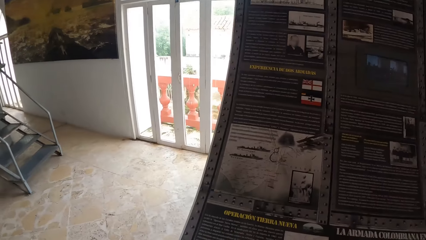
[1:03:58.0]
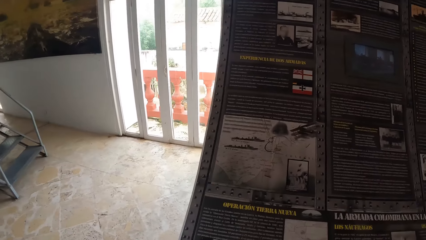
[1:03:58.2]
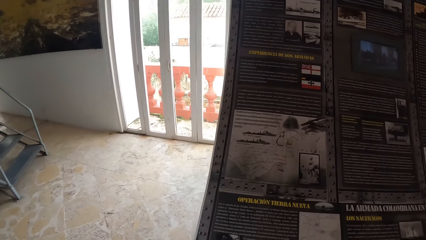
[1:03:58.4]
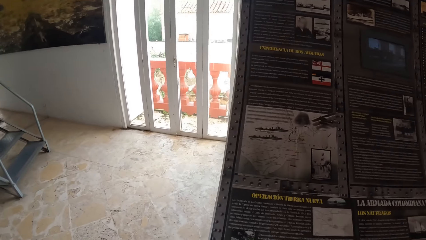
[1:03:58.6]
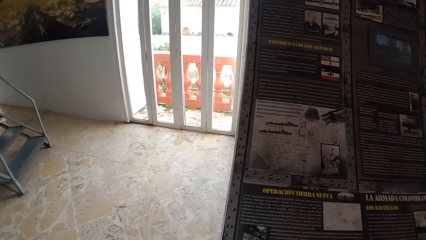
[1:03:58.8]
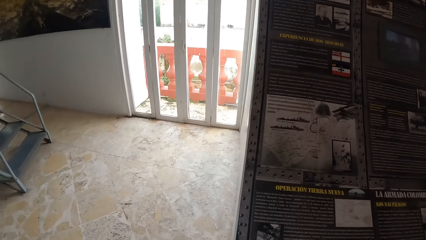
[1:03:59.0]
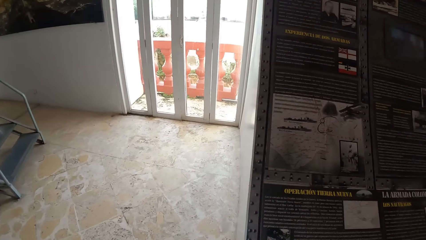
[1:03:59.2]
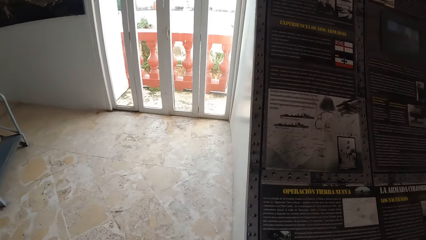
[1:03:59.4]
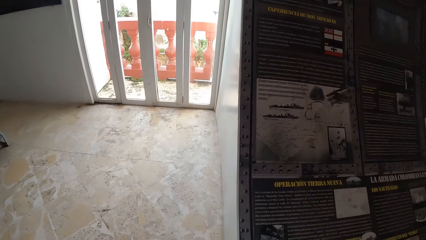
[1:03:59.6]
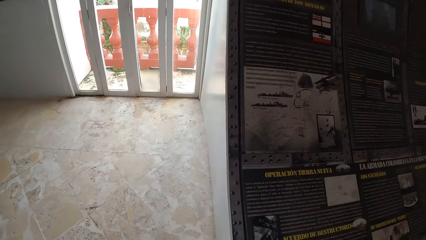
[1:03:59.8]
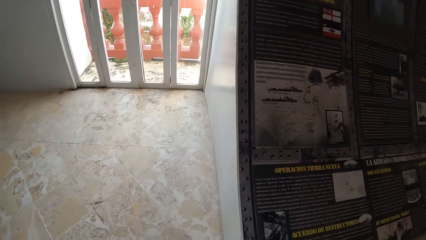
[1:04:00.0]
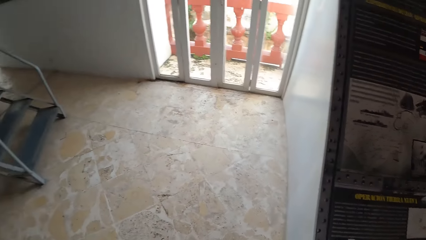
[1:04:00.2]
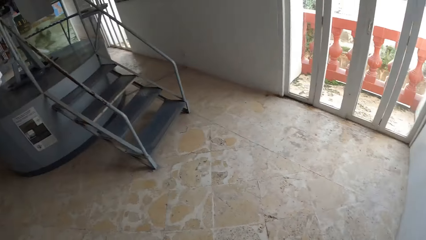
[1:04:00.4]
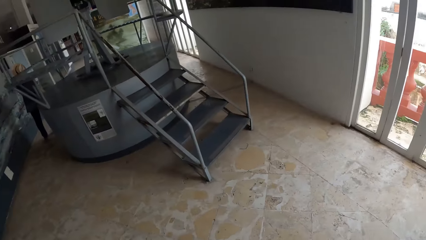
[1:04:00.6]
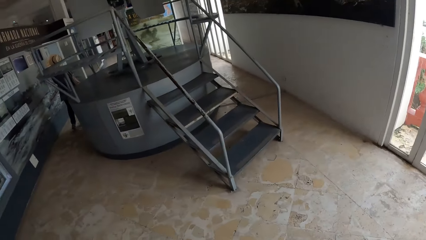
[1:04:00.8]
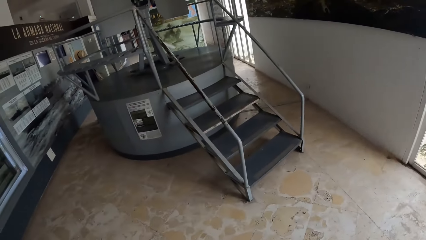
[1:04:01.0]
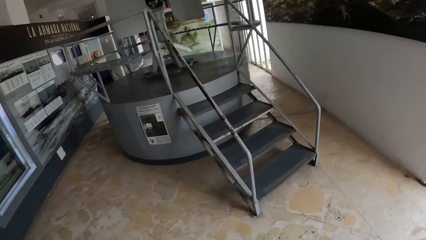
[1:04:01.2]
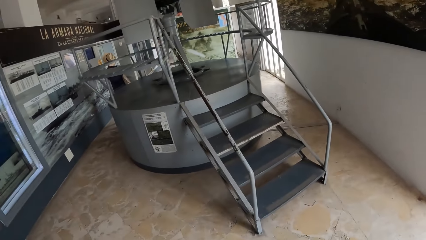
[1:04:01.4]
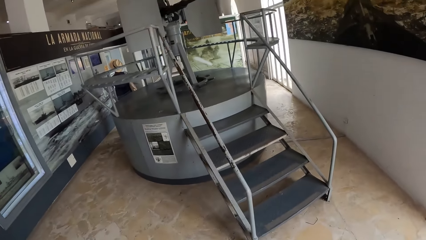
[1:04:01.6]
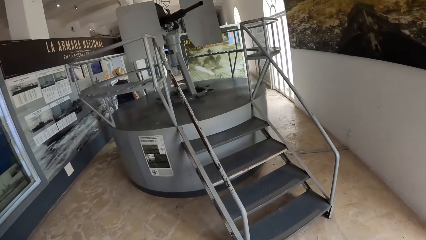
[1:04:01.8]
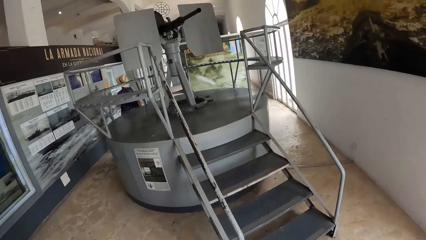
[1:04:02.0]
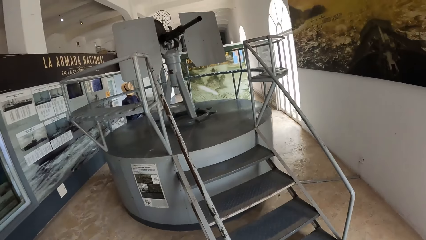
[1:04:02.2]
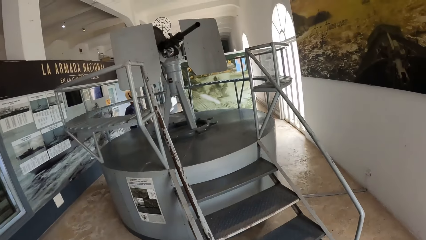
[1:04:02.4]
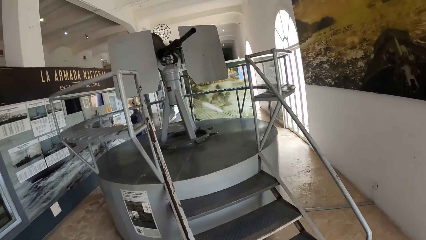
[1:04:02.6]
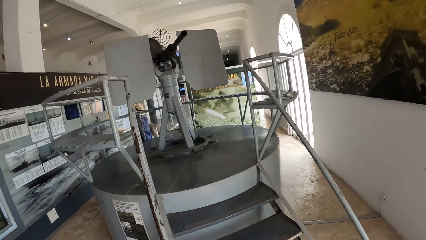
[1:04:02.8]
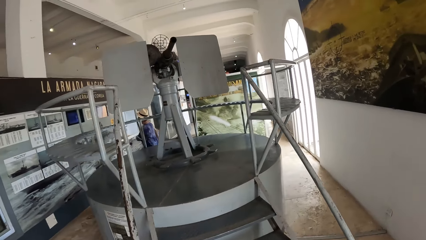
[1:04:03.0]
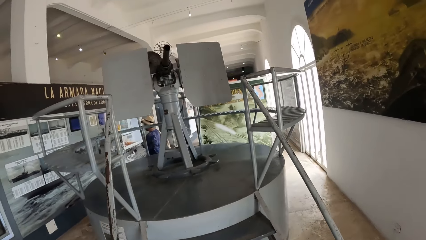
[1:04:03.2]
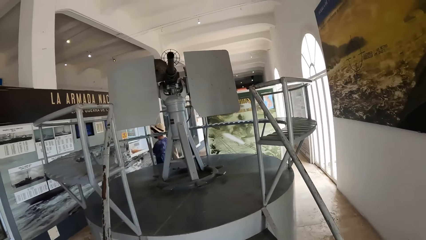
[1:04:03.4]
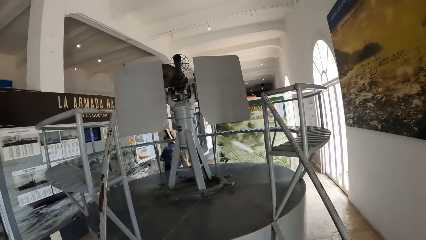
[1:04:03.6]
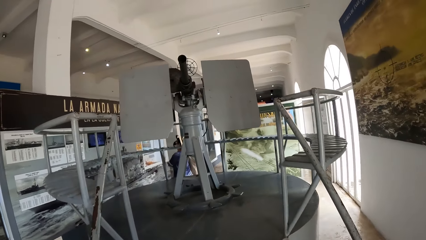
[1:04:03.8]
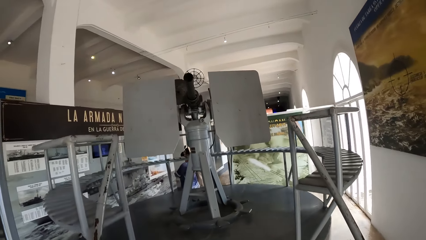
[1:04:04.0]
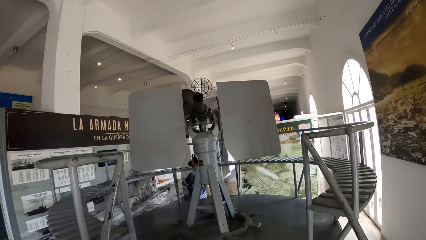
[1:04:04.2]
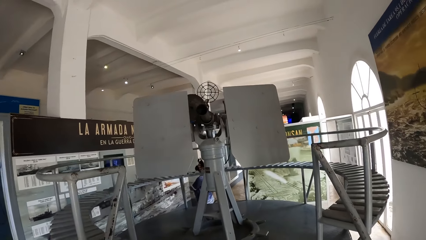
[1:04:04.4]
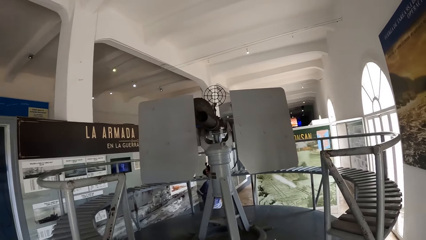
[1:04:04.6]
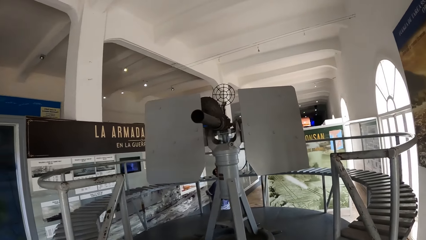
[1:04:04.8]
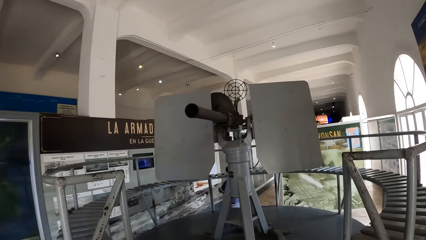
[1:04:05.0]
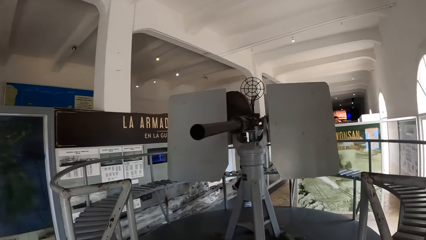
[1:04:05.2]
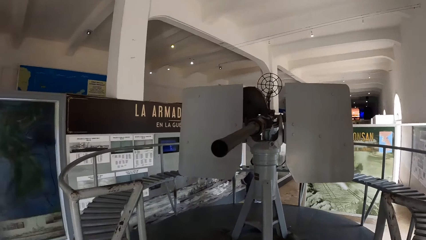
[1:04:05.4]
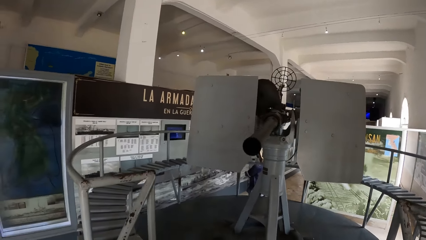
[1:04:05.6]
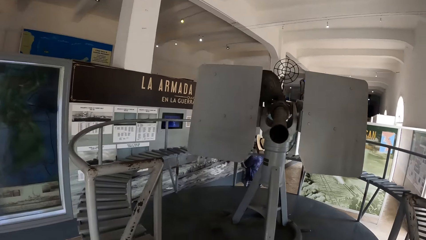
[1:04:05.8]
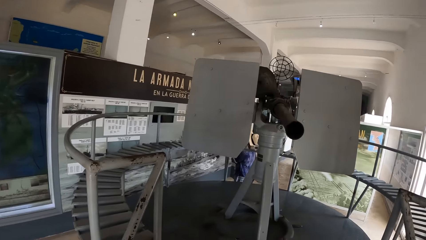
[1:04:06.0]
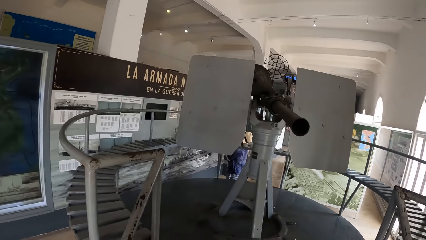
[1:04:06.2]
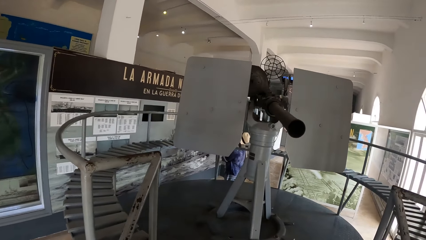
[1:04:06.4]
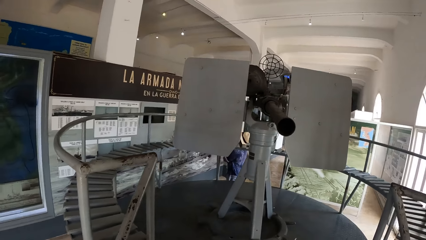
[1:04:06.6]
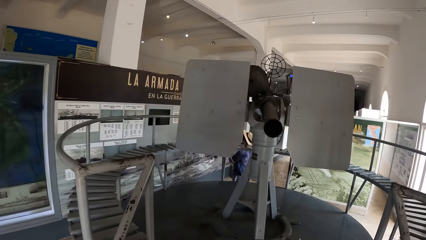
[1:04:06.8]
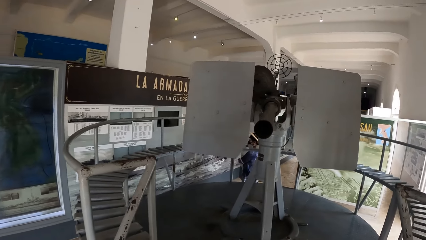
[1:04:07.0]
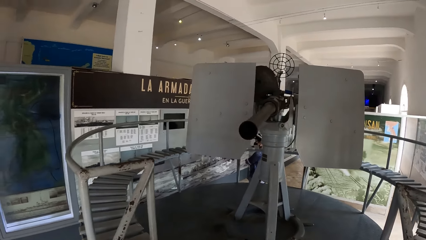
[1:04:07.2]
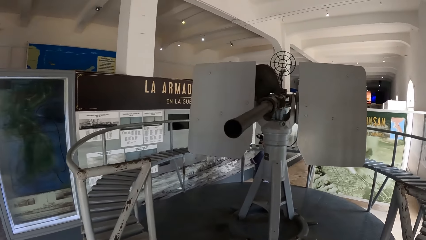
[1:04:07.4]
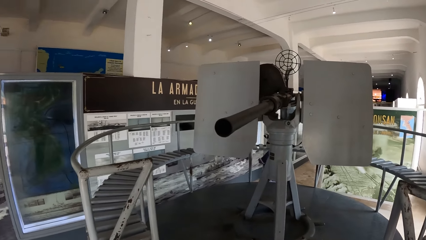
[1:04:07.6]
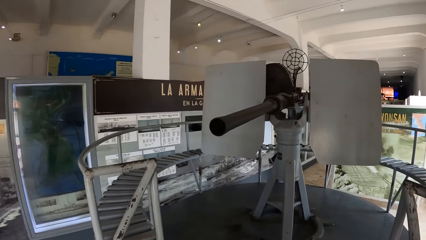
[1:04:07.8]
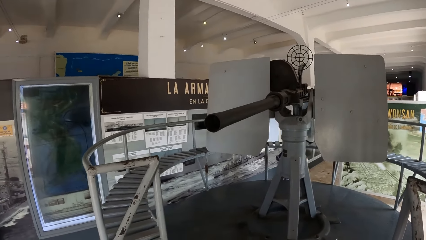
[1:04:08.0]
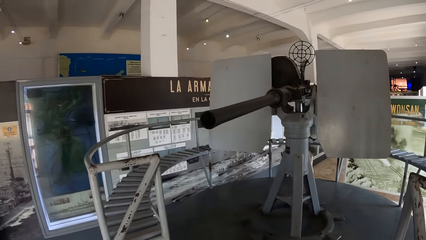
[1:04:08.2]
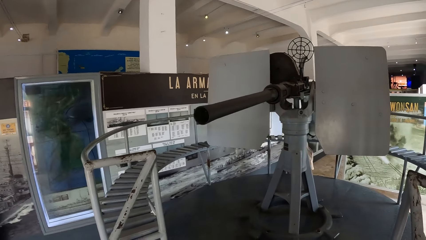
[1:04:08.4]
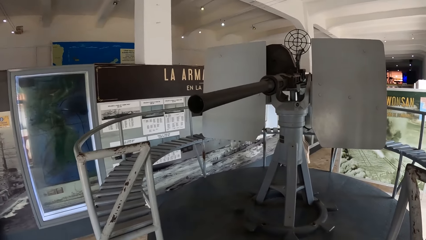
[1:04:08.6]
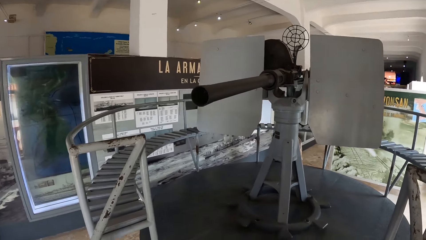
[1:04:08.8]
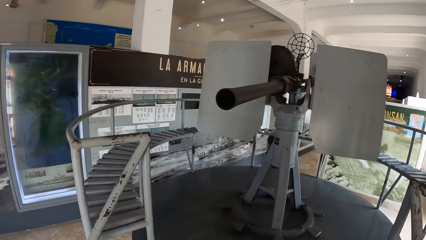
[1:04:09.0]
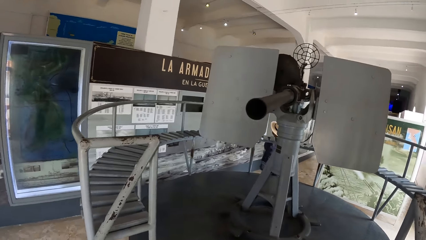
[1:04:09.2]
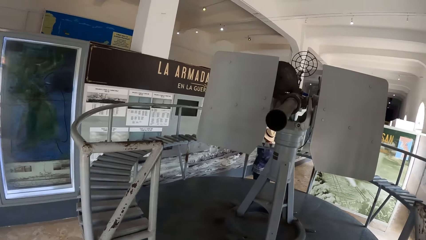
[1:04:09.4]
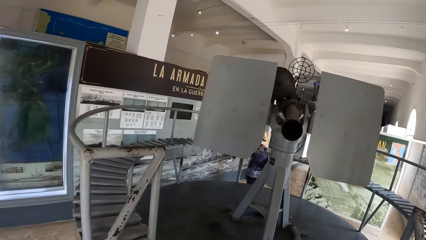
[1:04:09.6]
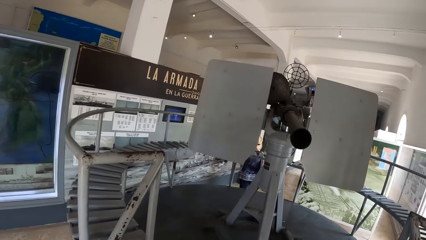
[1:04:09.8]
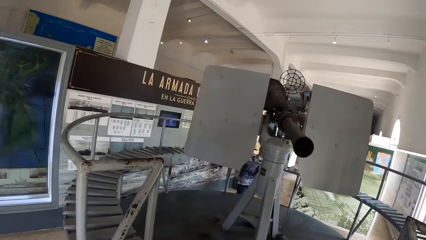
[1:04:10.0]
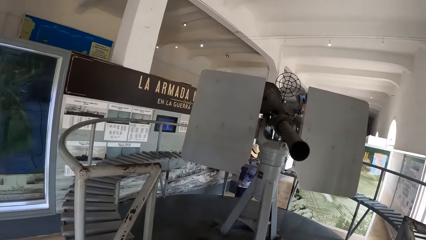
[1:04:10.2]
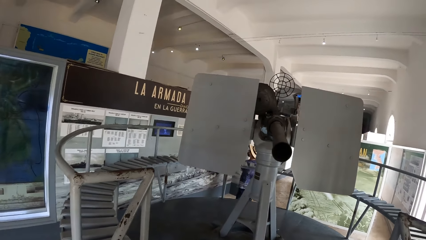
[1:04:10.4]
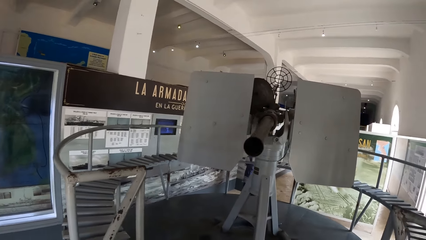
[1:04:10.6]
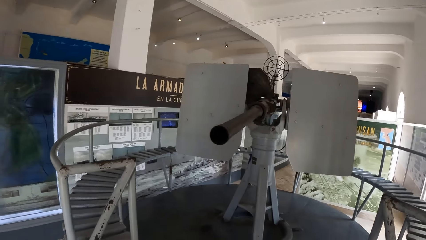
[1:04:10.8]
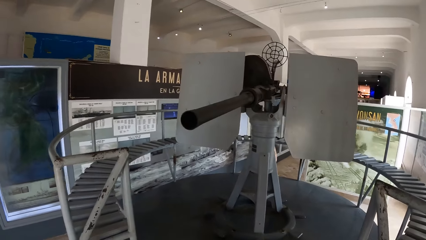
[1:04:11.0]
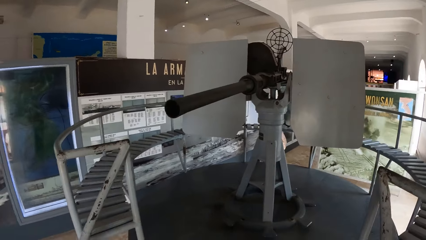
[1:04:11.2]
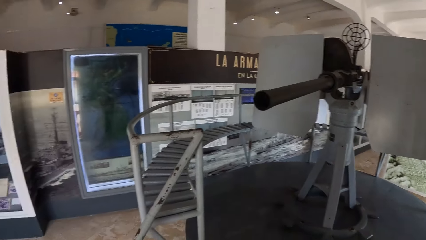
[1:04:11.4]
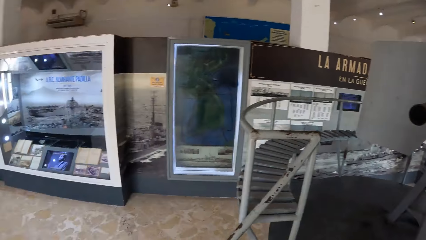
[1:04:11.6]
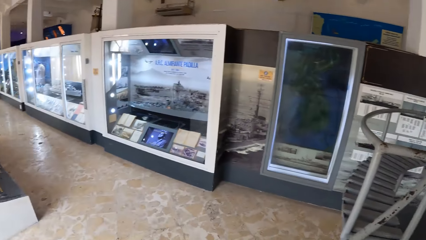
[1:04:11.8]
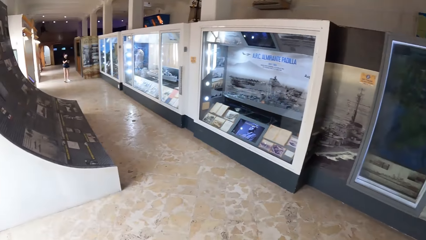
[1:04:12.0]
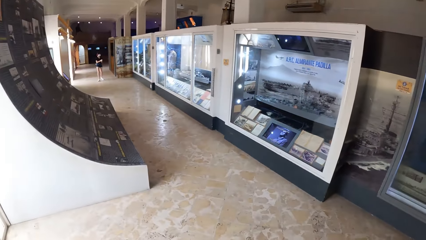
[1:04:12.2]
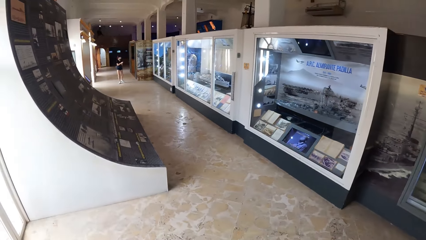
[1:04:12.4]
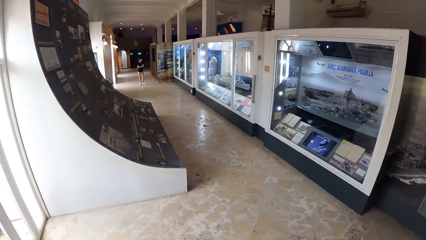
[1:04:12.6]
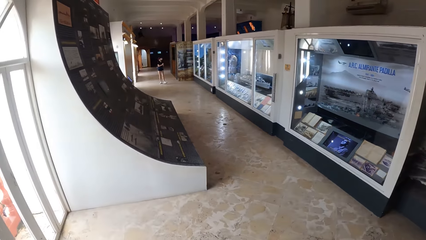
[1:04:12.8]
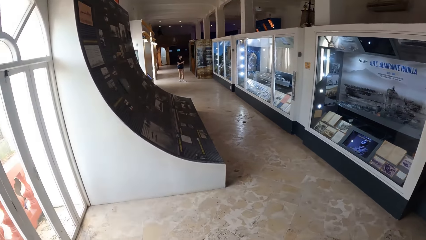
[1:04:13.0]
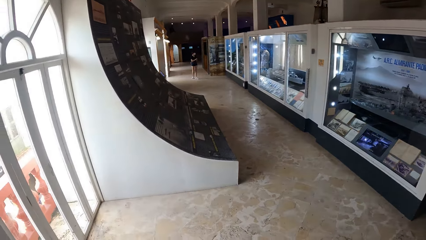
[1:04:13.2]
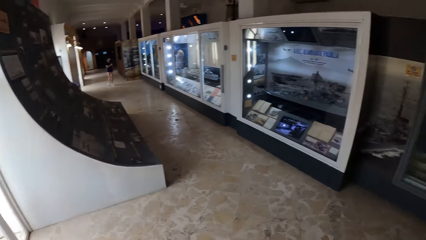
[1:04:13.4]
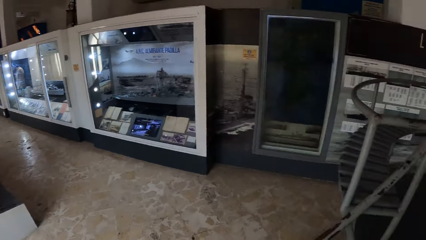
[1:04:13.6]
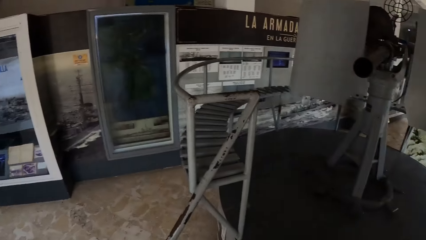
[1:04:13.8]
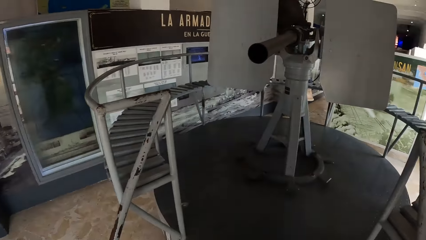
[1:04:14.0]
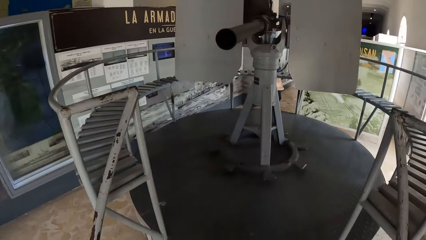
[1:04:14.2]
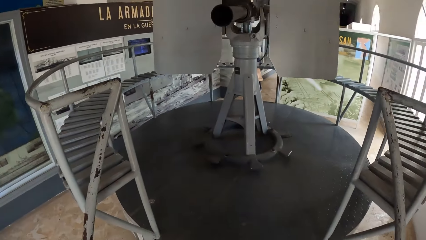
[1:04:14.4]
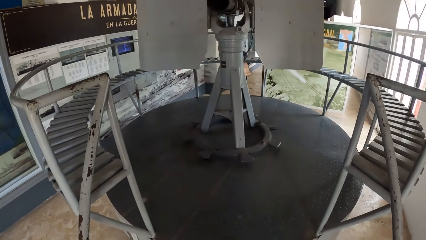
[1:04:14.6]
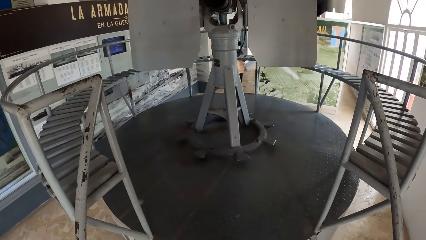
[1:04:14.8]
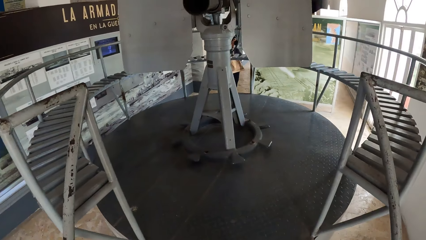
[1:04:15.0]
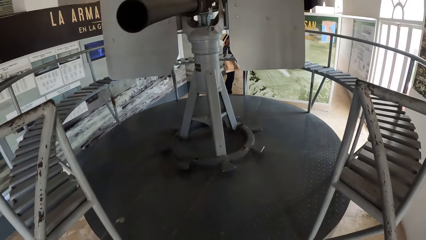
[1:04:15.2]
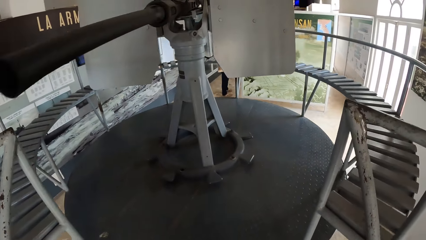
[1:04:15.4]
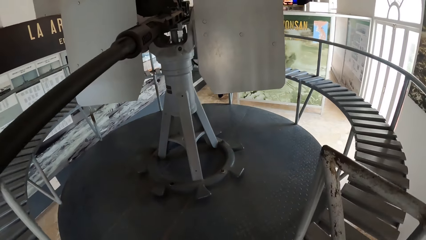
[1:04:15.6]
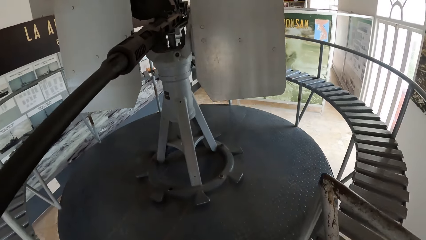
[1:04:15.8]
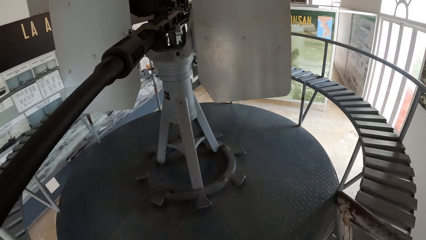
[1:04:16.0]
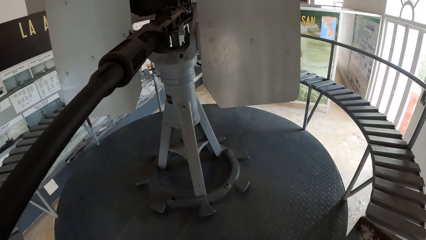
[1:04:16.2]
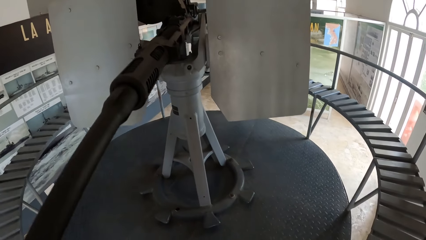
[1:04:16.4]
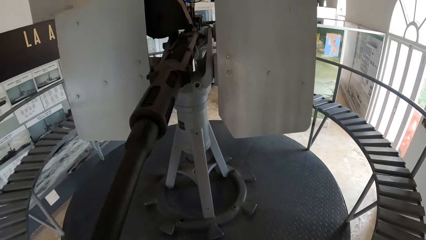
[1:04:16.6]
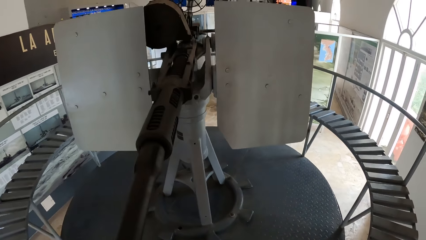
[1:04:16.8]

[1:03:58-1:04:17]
The camera wearer walks to the stairs. They climb up the stairs. They look around the museum.
